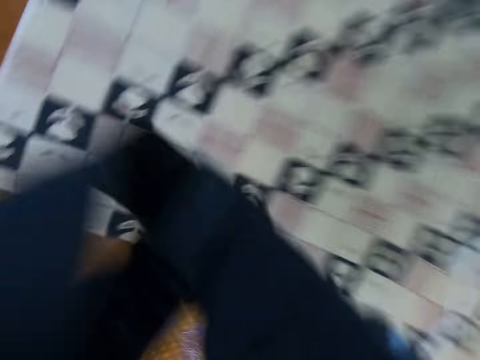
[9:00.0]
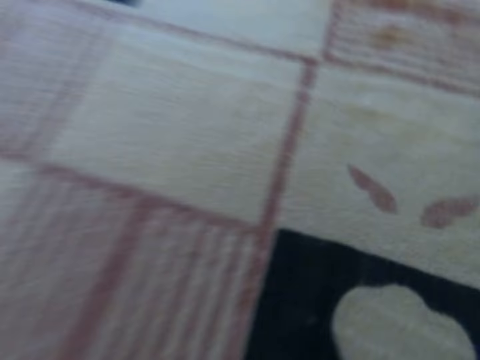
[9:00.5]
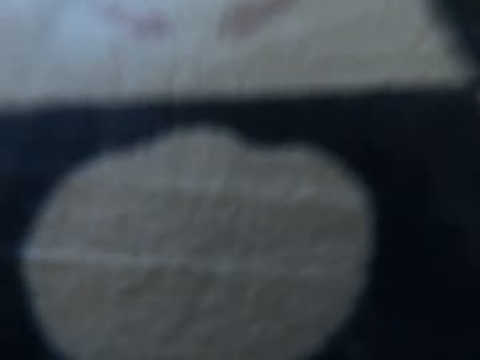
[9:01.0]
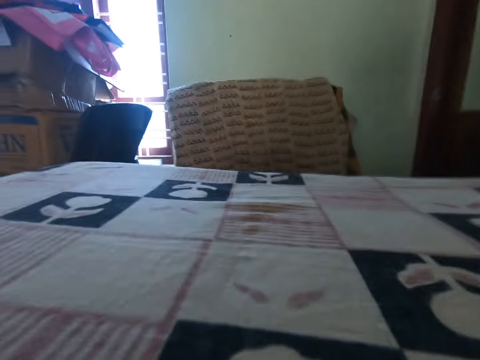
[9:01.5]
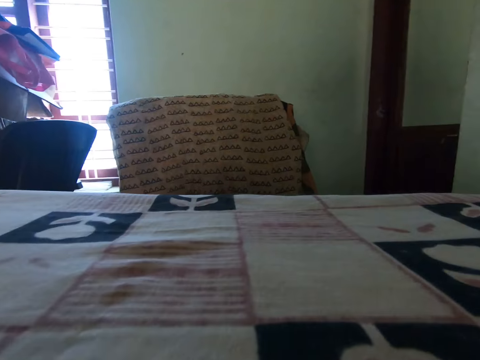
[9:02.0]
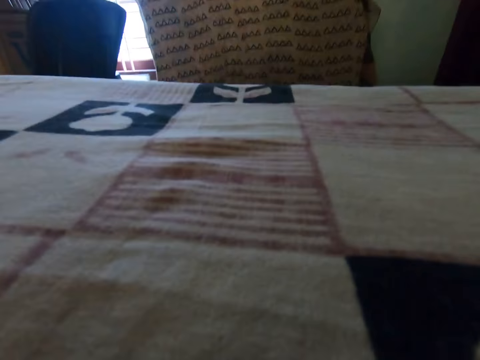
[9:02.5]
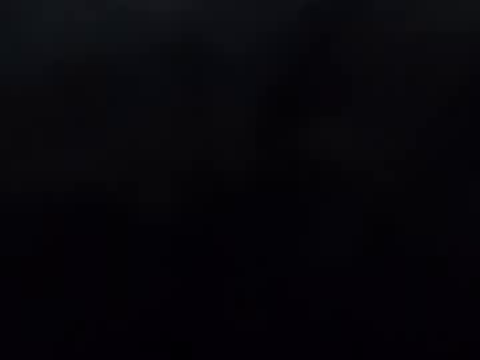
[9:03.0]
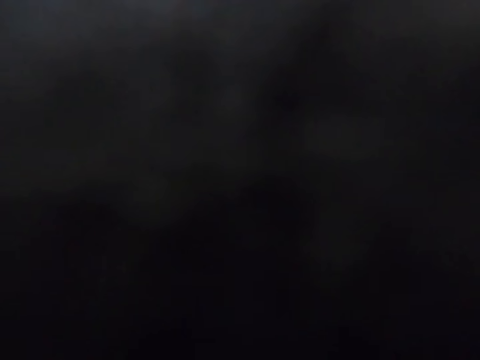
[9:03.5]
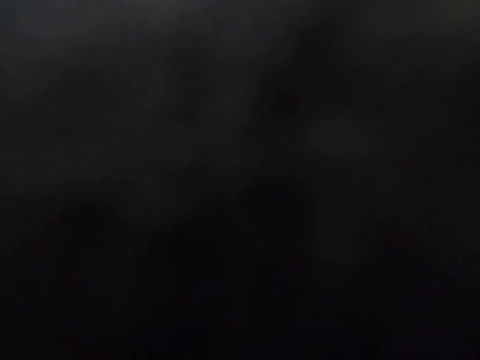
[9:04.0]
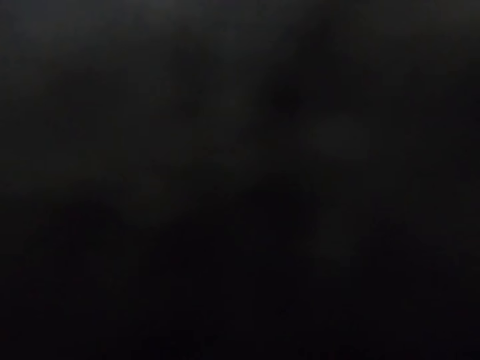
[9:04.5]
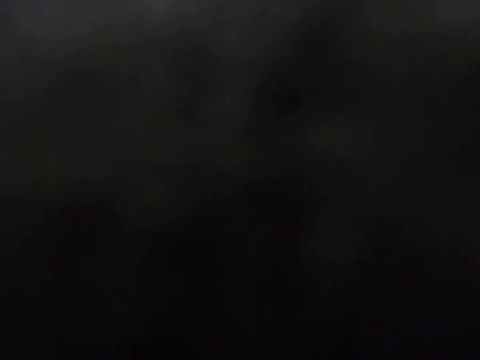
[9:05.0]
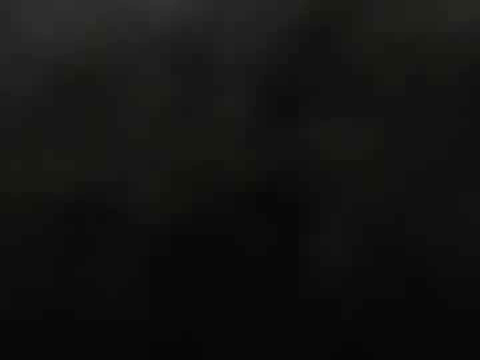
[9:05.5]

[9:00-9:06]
The camera wearer drops the camera in both hands on the table.

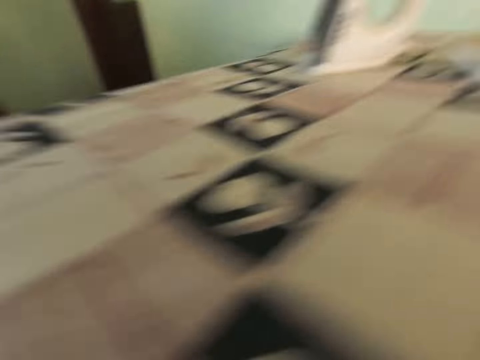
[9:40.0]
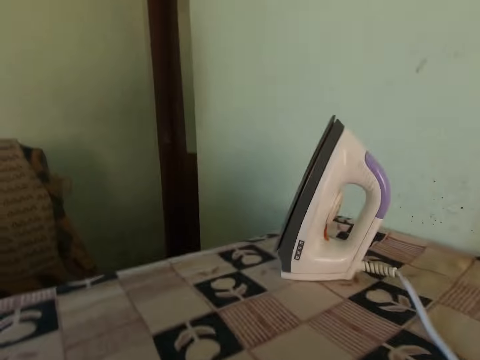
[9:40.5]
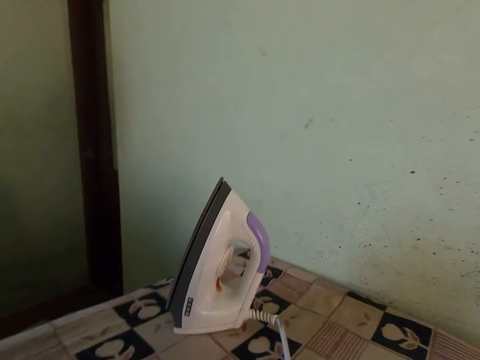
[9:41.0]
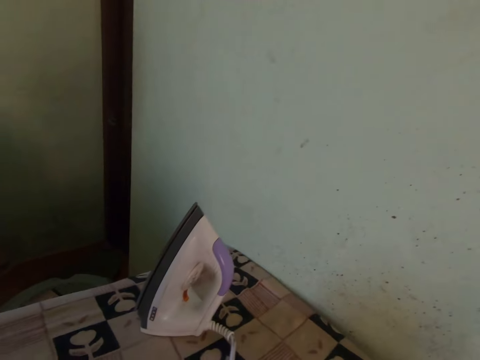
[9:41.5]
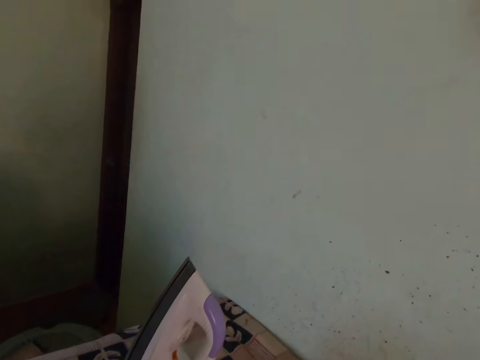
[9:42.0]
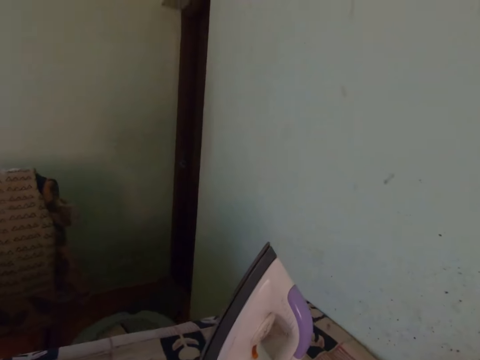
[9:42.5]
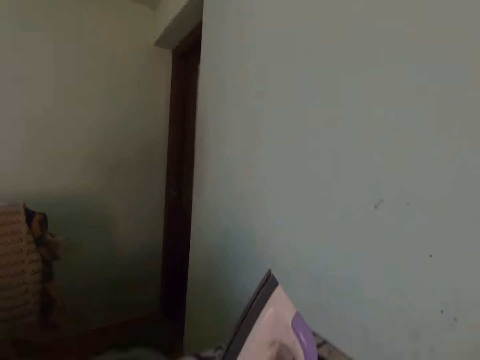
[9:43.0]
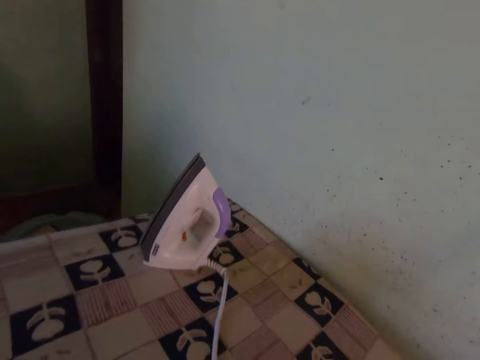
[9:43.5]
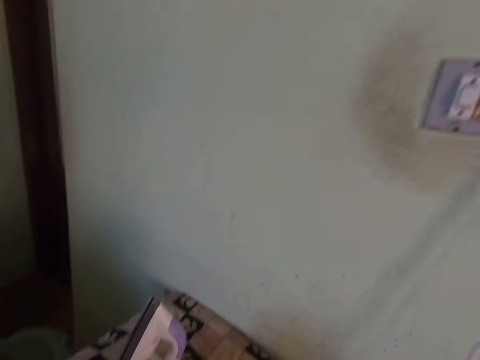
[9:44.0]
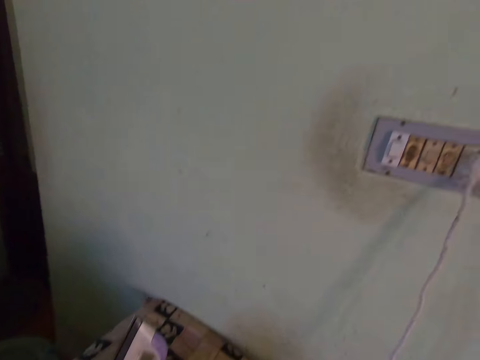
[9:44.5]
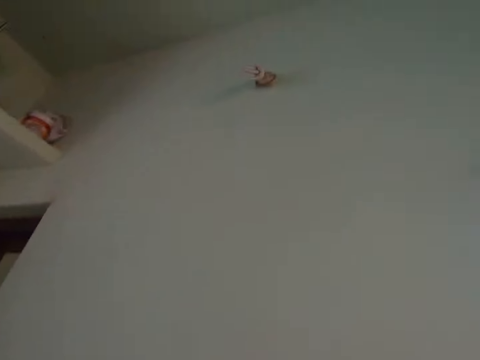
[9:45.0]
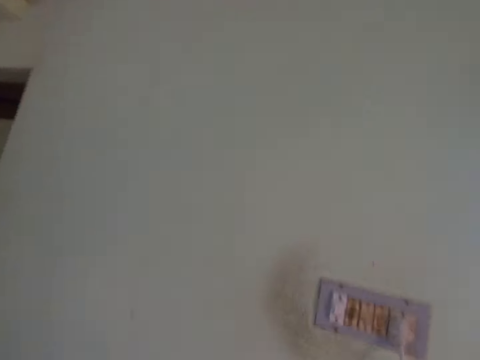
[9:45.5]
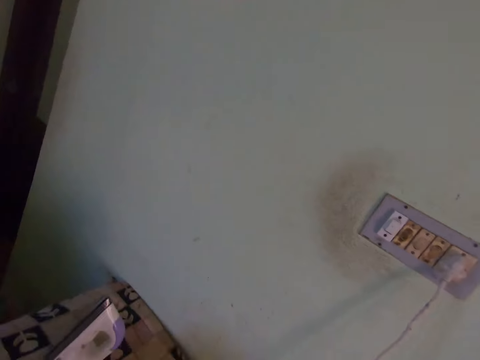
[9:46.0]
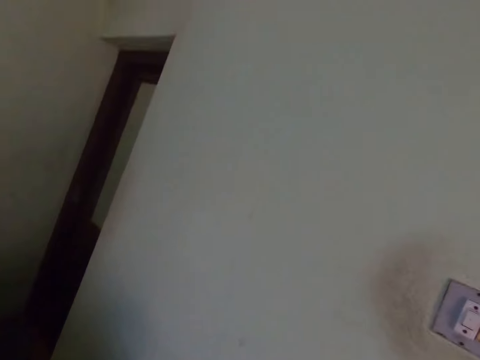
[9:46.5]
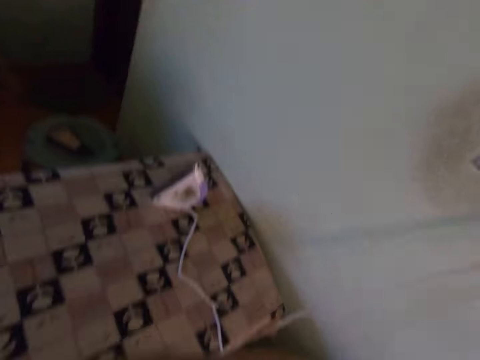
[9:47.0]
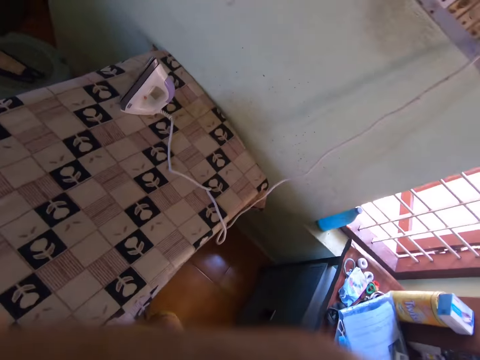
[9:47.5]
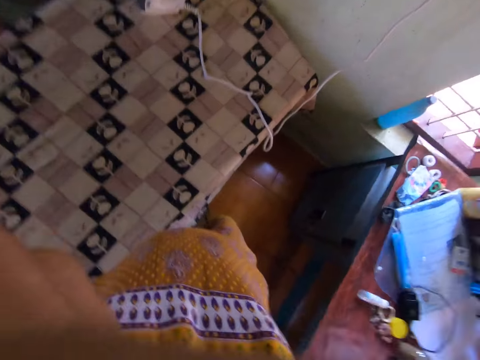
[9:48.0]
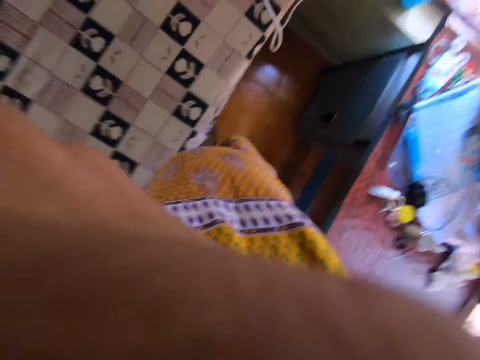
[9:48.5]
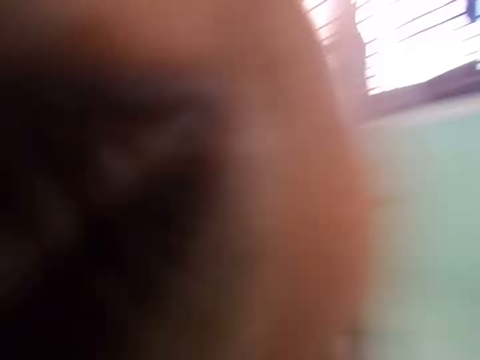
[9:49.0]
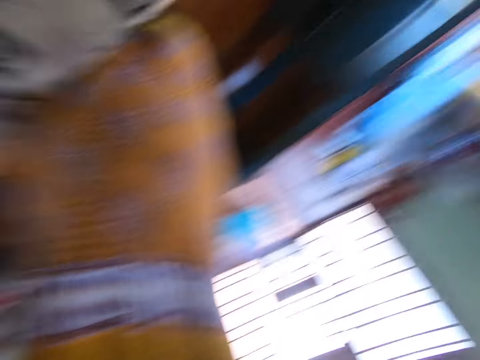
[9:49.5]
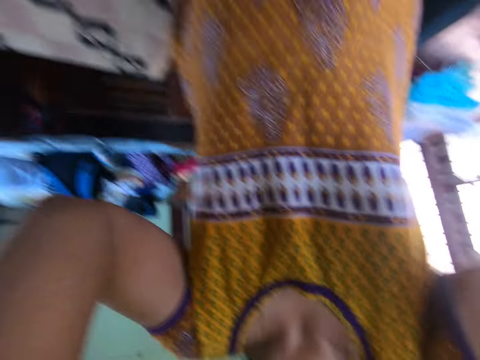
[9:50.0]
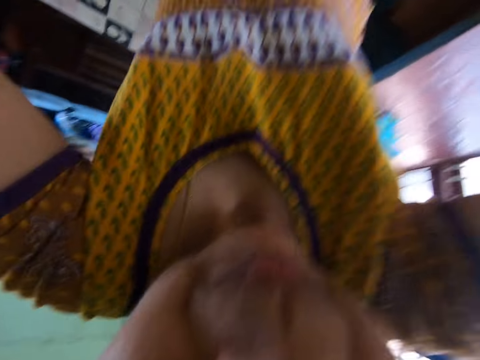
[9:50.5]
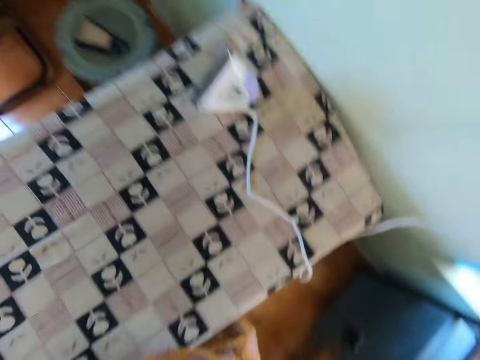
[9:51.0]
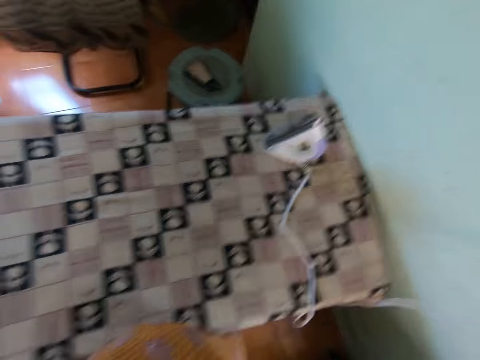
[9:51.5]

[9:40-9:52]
The camera wearer wears the camera.

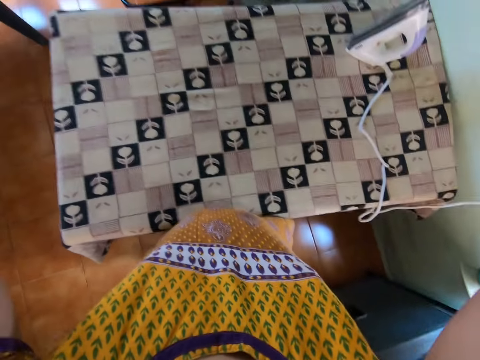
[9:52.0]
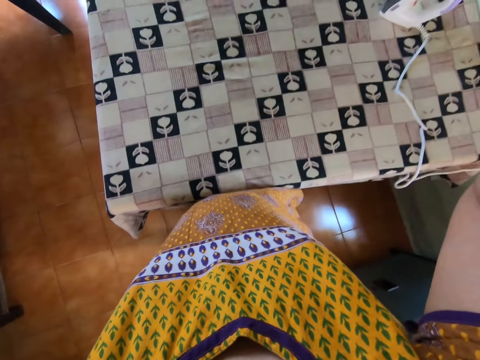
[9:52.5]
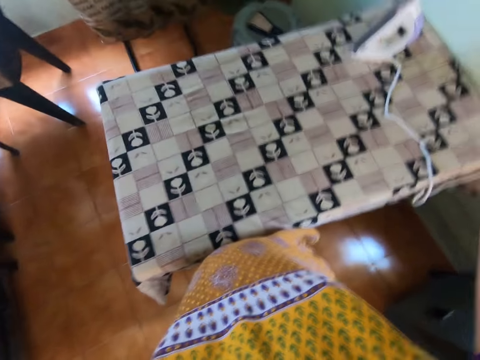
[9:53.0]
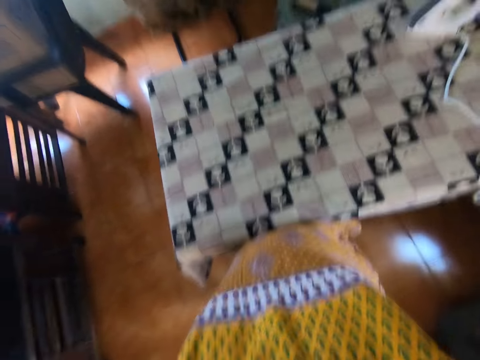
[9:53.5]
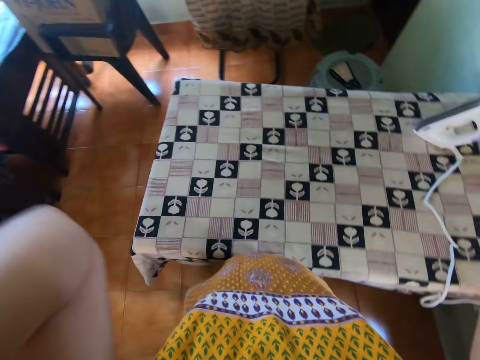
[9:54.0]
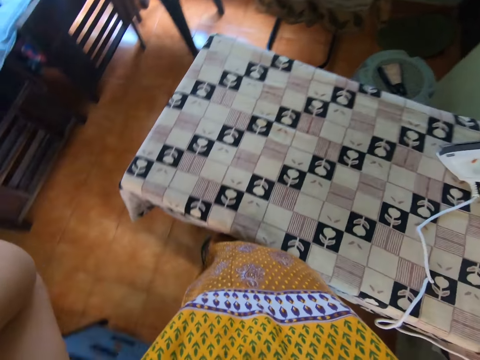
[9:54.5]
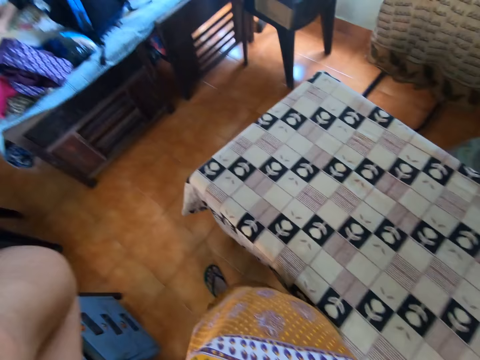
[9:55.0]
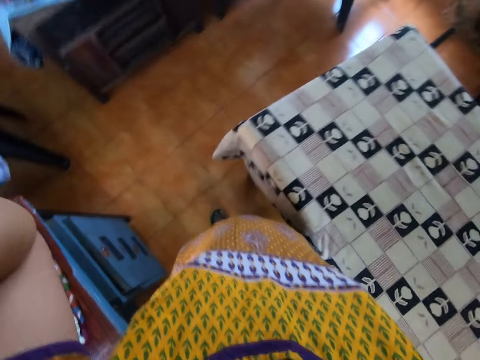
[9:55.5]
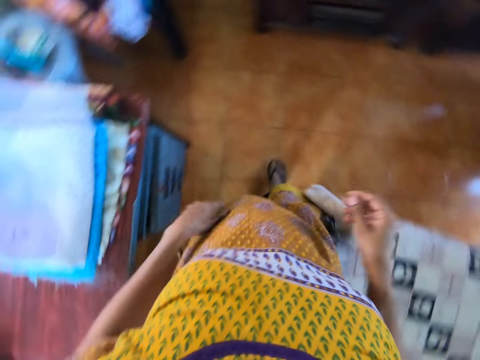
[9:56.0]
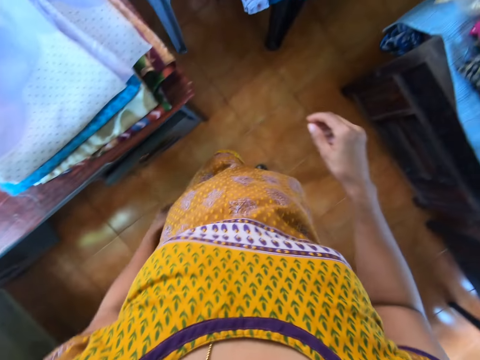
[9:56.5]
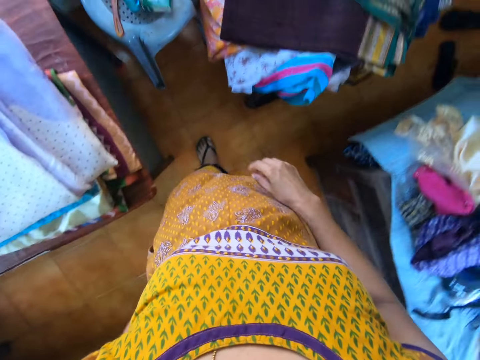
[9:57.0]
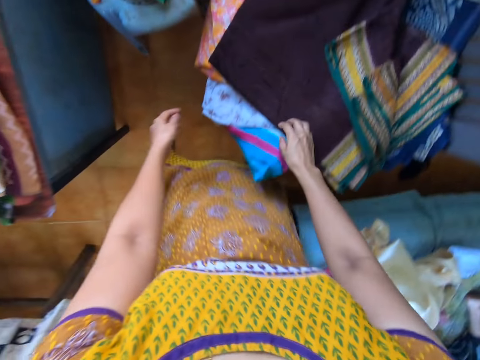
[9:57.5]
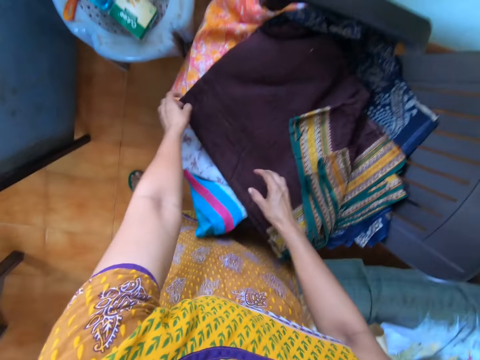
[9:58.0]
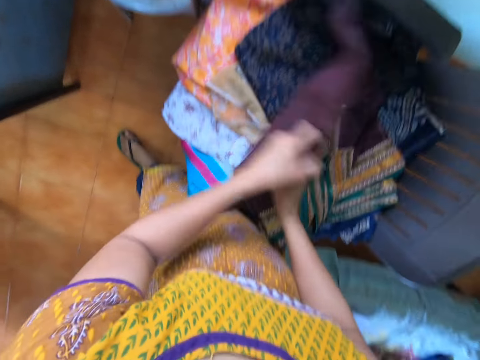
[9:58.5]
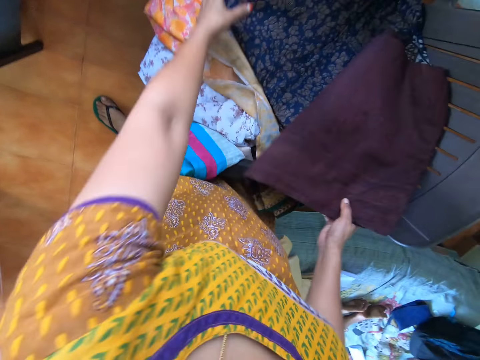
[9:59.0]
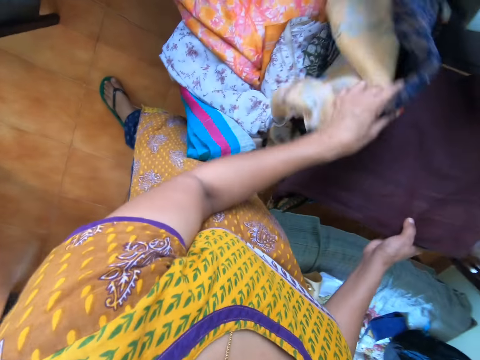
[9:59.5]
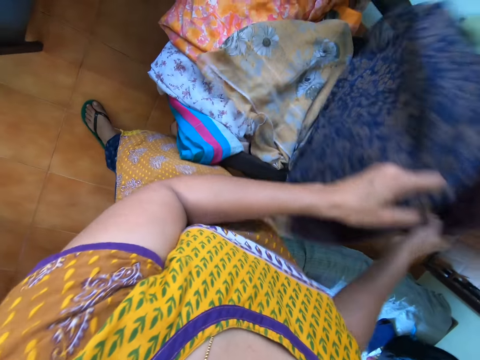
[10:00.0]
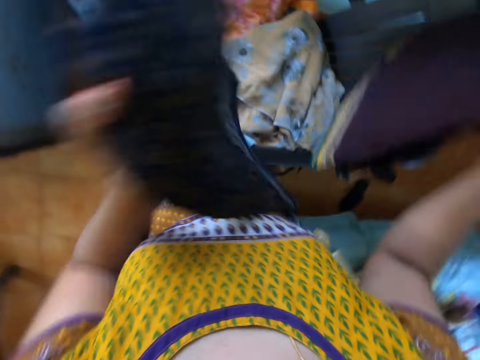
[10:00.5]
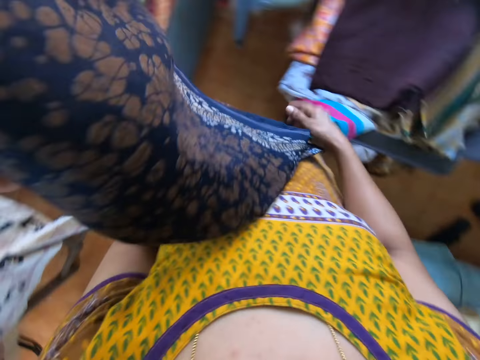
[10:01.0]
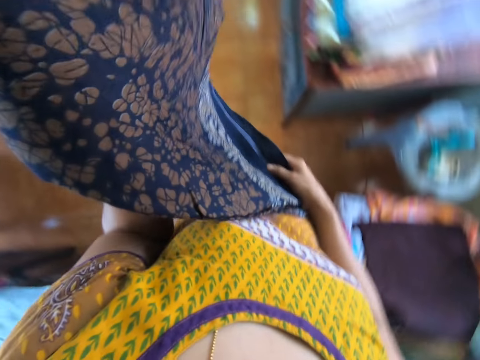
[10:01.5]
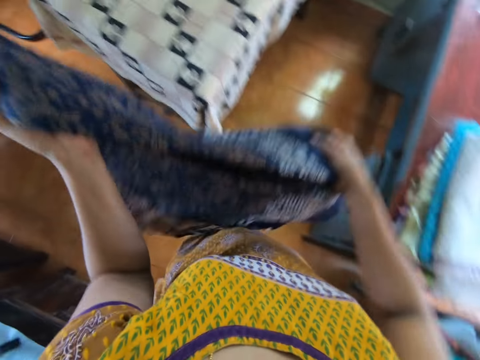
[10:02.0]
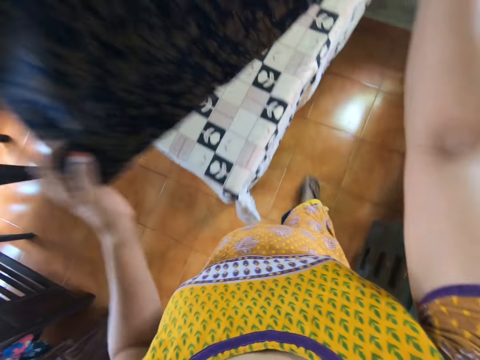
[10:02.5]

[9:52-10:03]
The camera wearer walks towards a table in an apartment. She picks a cloth from the table with her left hand. She transfers the cloth from her left hand to her right hand. She picks some clothes from the table with her left hand. She removes her left hand from one of the clothes in her left hand. She lifts the clothes in both hands from the table. She drops the cloth in her right hand on the table. She holds the cloth in her left hand with both hands. She walks towards a table in the apartment. She drops the cloth on the table with both hands.
